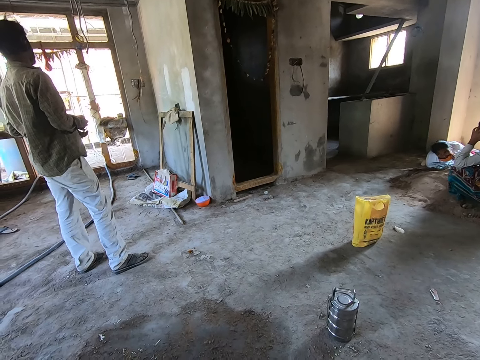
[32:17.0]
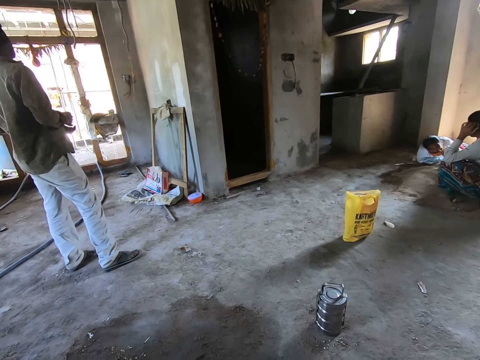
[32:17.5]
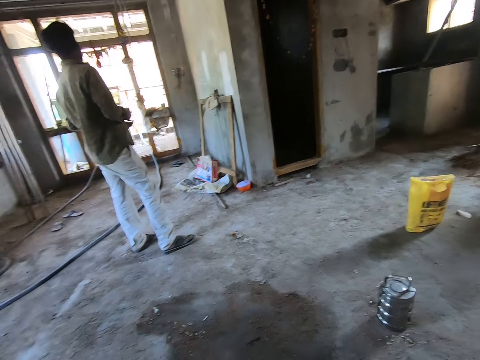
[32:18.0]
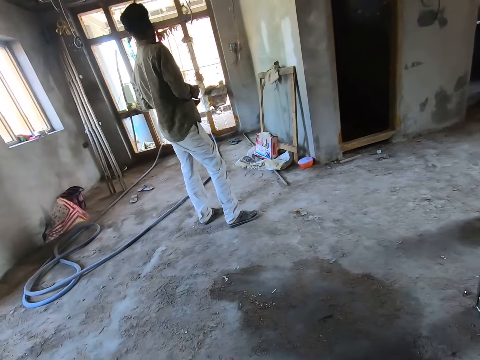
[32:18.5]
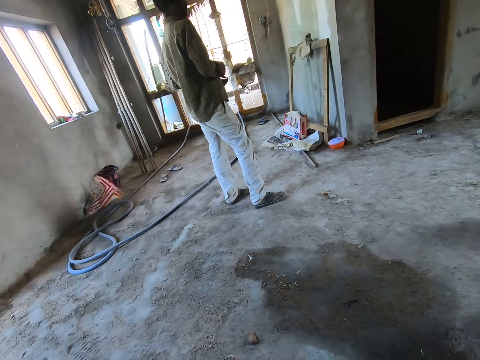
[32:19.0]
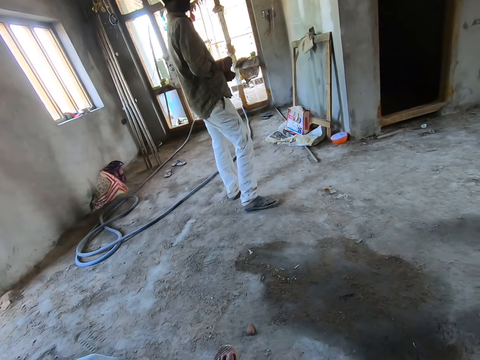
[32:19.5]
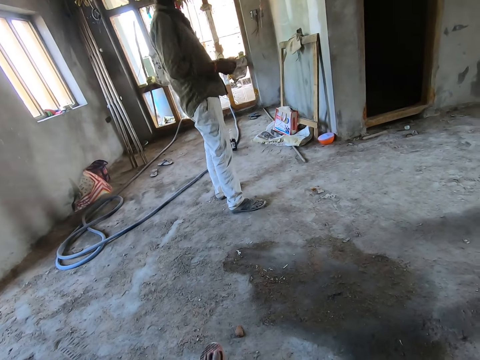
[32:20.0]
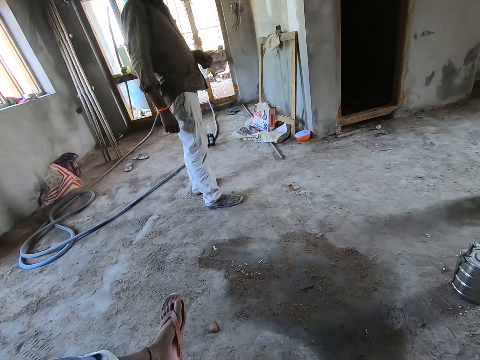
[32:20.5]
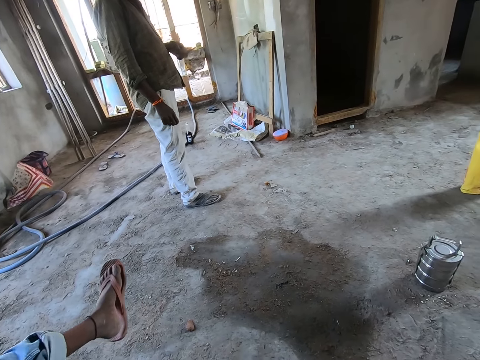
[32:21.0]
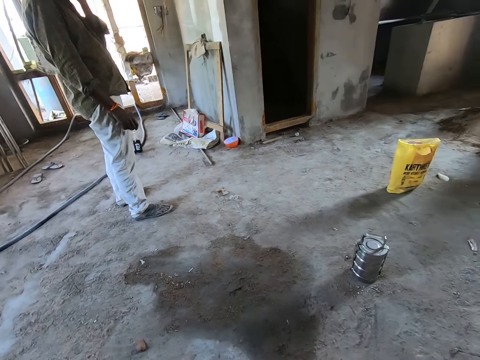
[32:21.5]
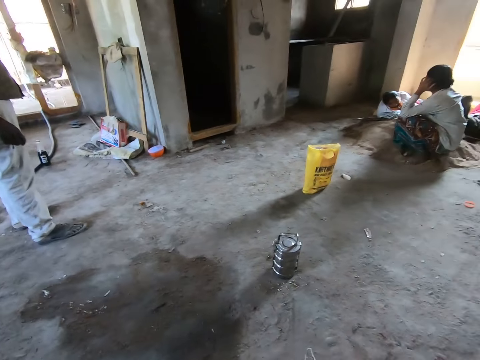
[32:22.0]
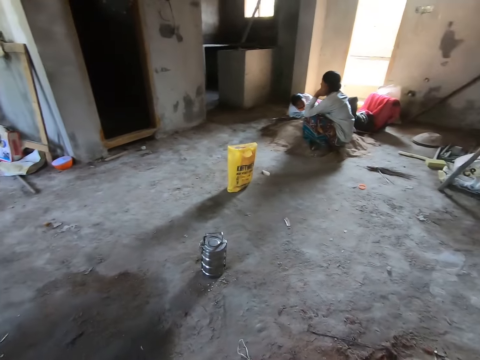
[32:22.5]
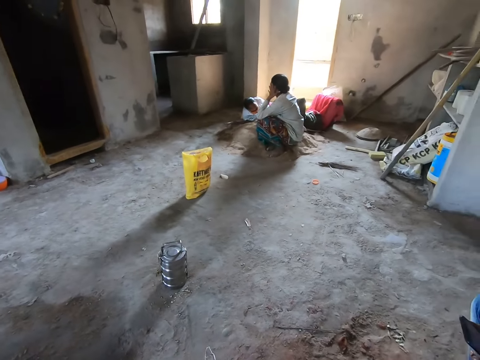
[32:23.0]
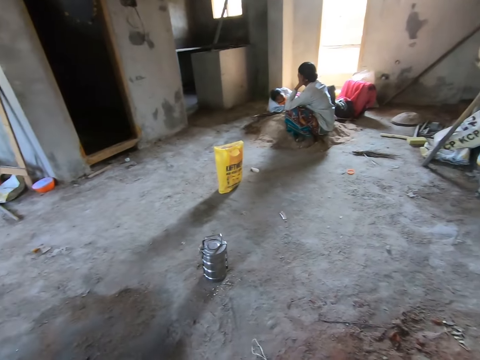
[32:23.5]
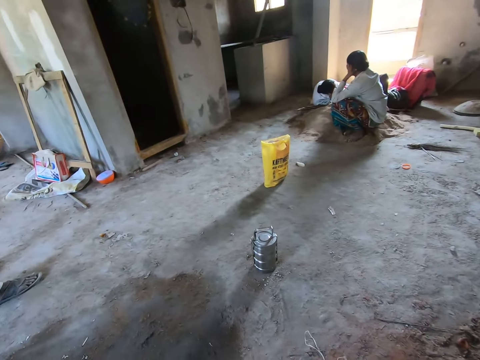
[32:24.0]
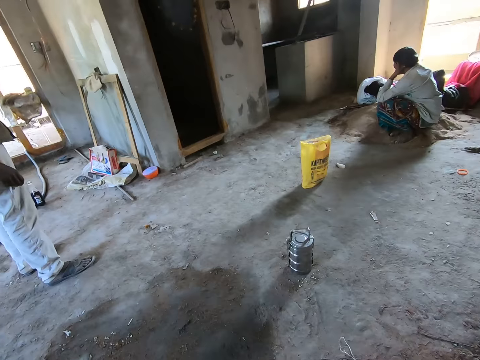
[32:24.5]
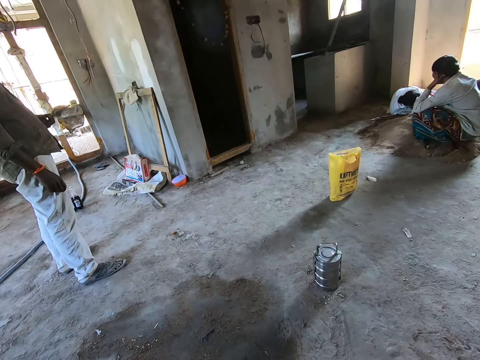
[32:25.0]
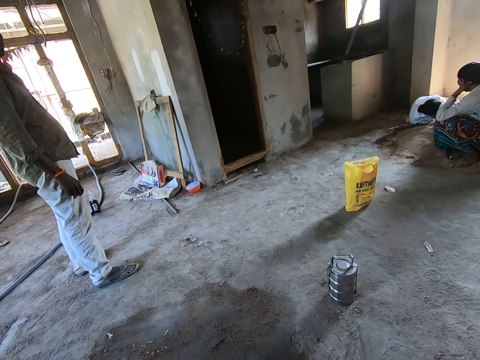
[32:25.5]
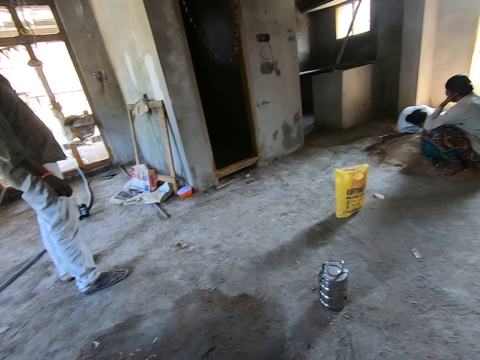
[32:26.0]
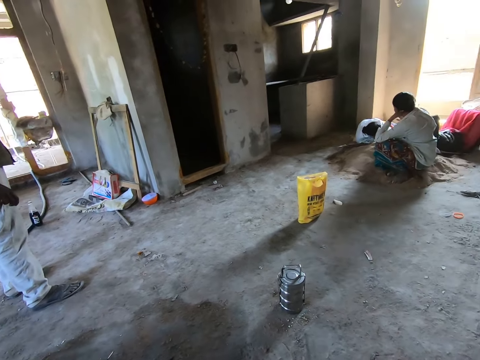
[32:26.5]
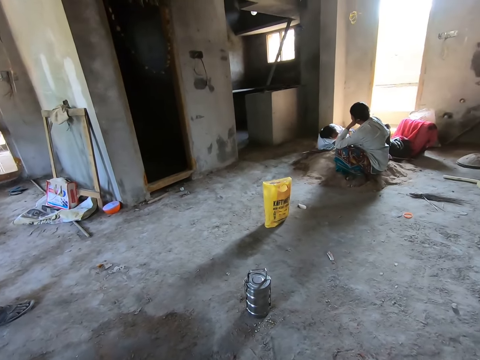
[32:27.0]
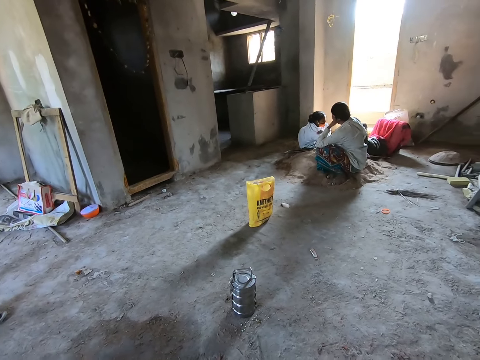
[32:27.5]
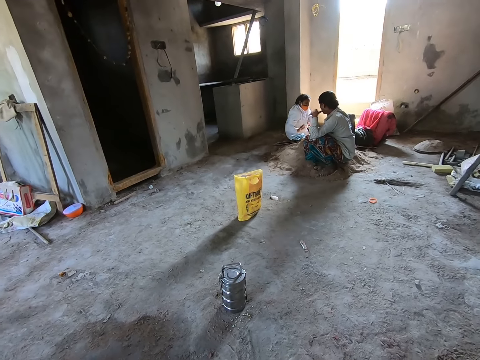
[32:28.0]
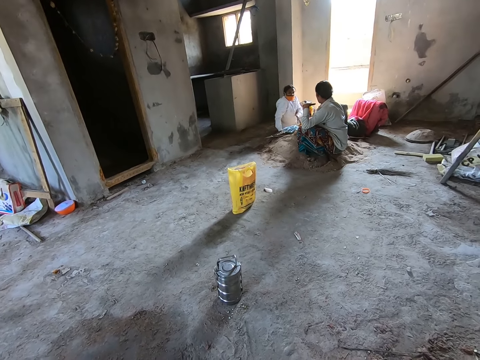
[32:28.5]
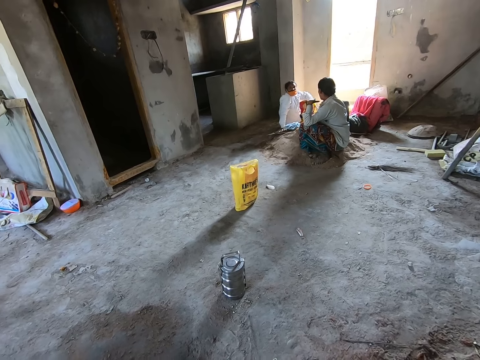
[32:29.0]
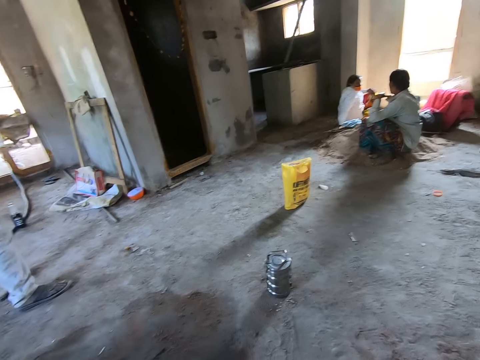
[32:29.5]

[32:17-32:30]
The camera wearer talks to a person. He interacts with the person. He lifts his leg up. He looks around the room. He looks at a woman. Another person touches a third person.

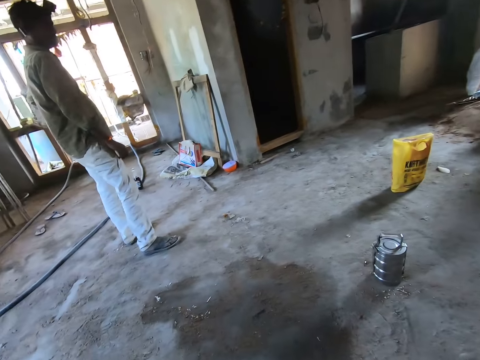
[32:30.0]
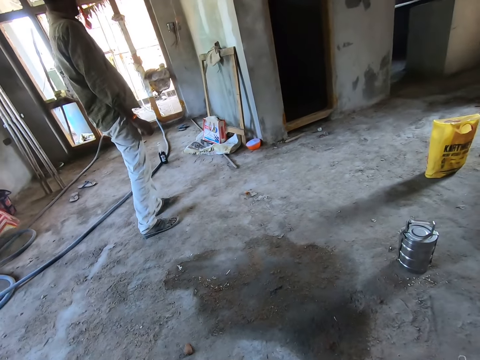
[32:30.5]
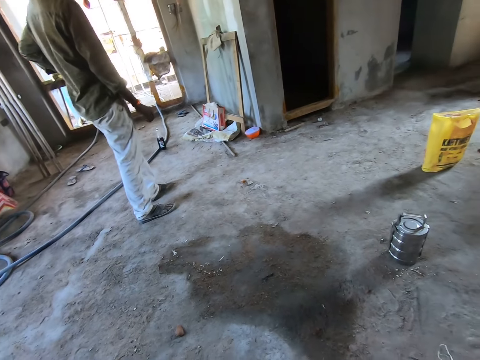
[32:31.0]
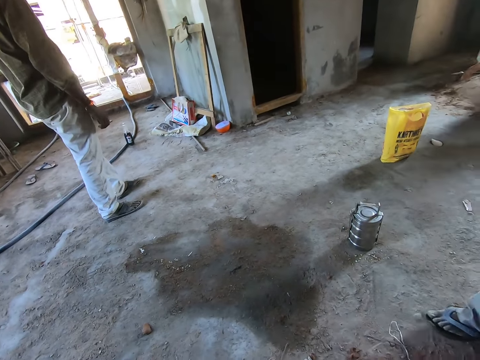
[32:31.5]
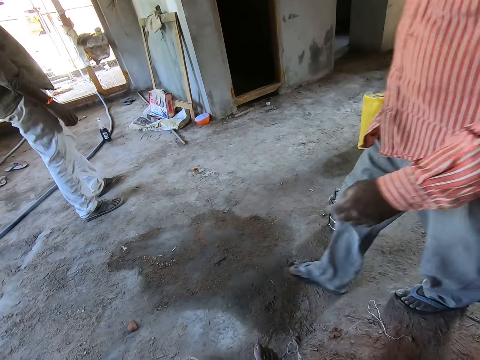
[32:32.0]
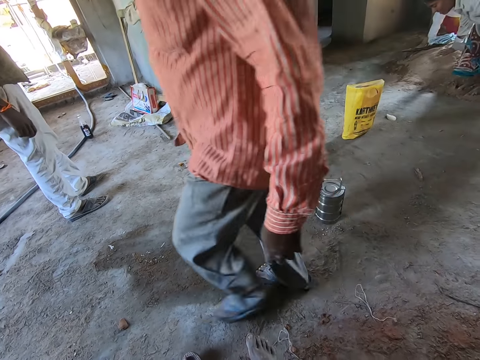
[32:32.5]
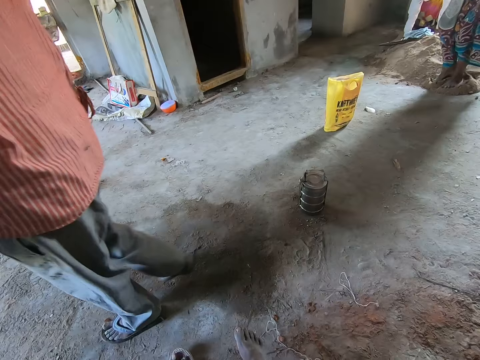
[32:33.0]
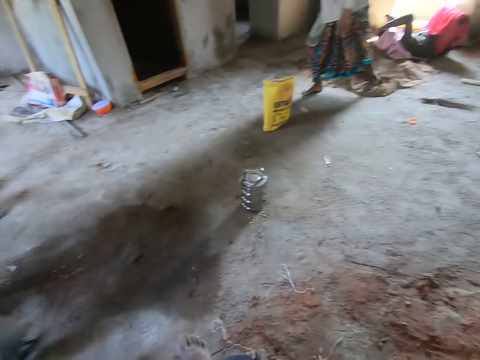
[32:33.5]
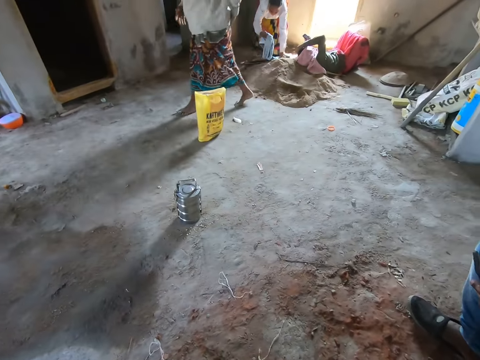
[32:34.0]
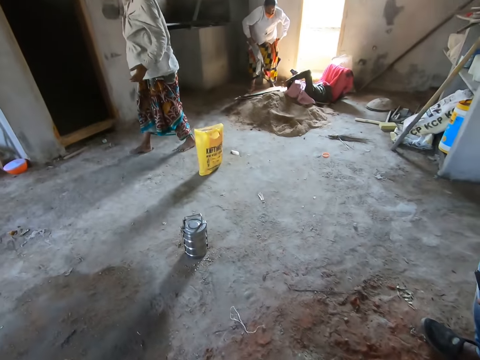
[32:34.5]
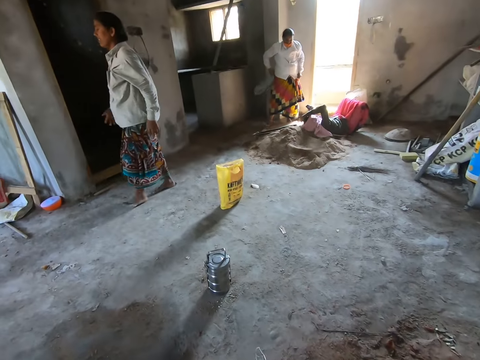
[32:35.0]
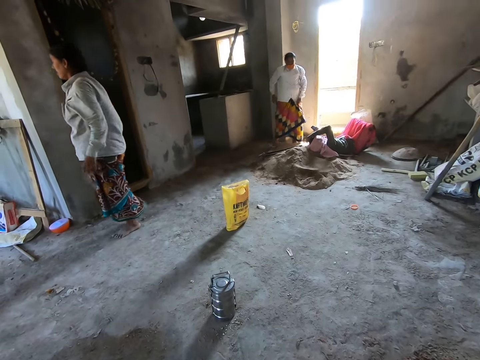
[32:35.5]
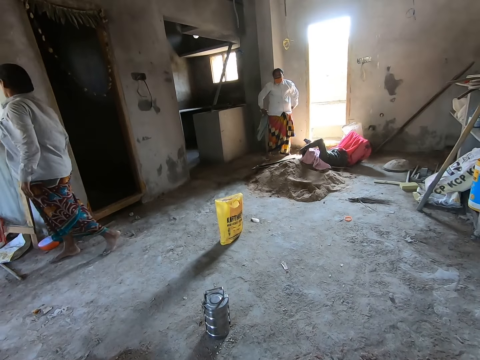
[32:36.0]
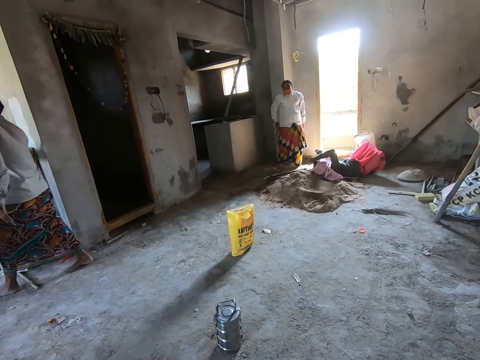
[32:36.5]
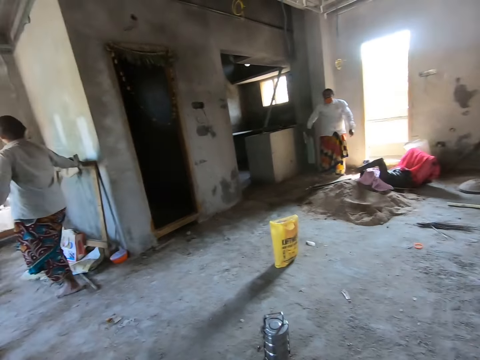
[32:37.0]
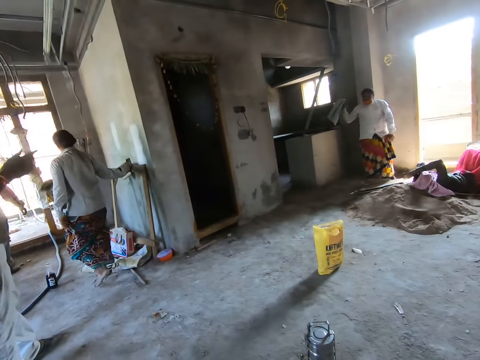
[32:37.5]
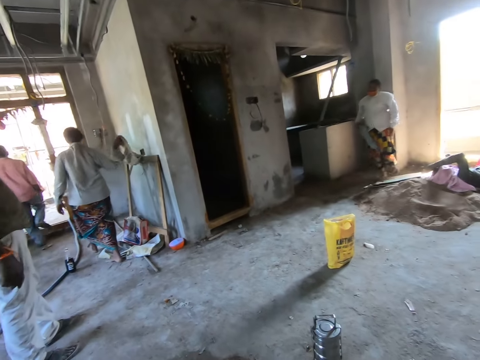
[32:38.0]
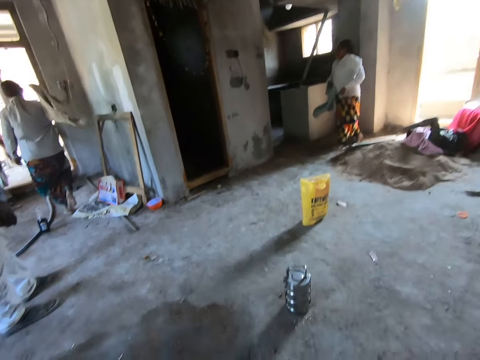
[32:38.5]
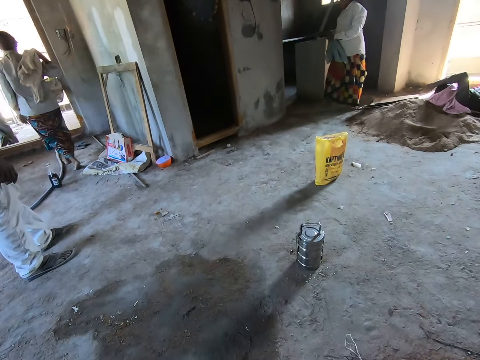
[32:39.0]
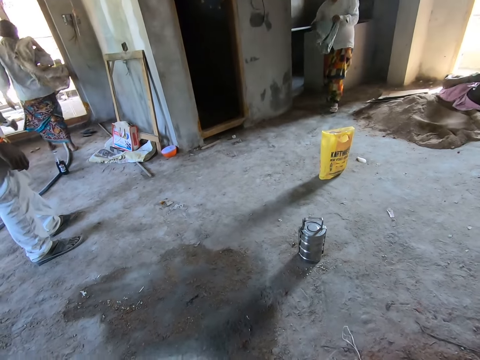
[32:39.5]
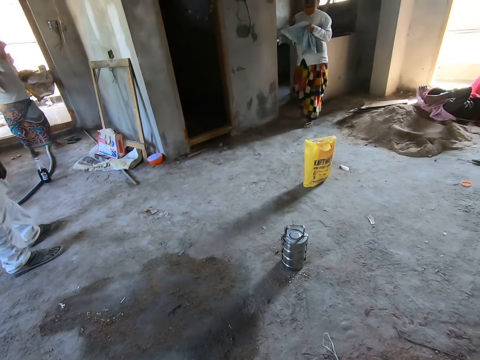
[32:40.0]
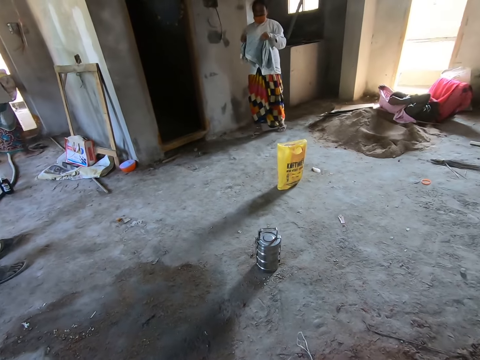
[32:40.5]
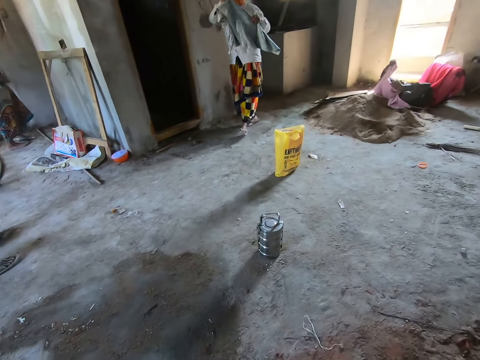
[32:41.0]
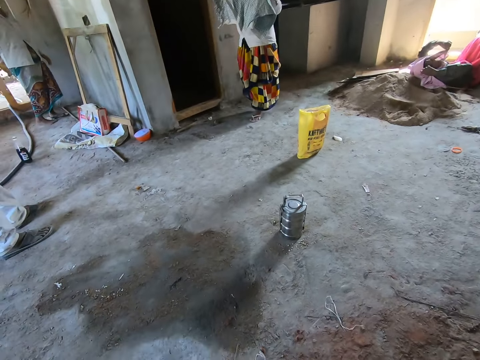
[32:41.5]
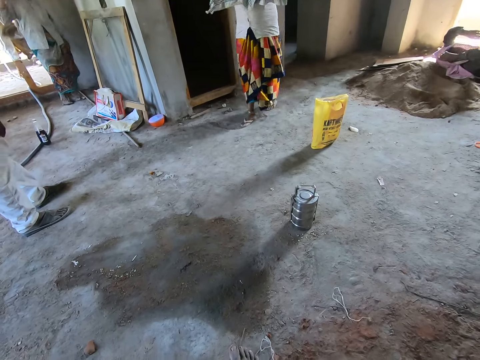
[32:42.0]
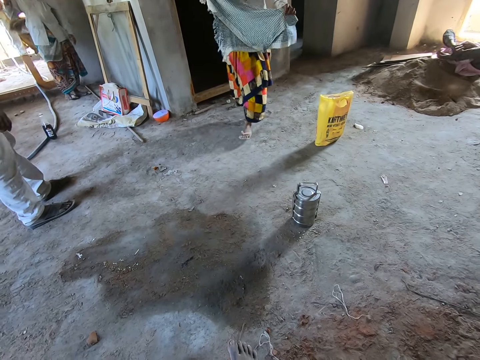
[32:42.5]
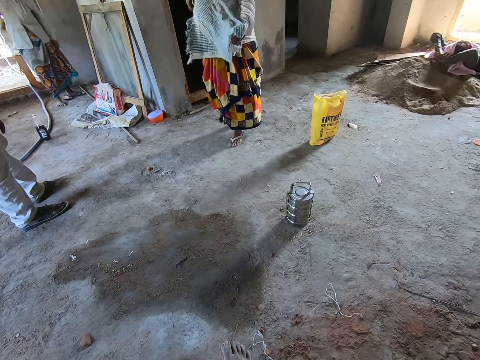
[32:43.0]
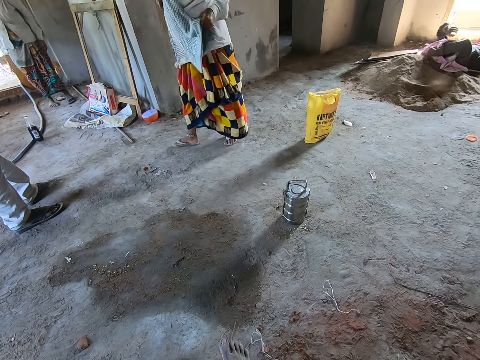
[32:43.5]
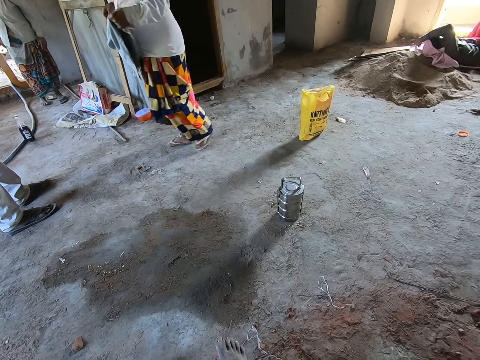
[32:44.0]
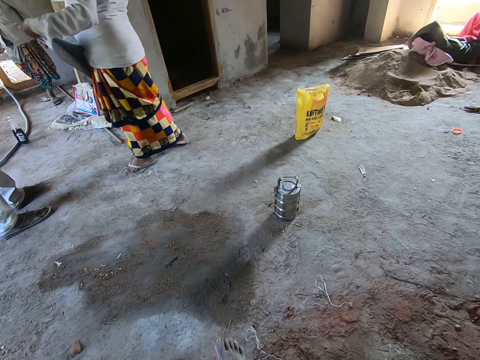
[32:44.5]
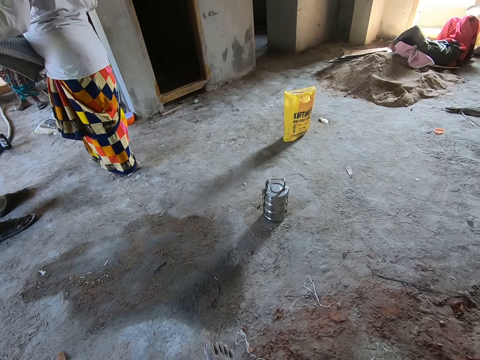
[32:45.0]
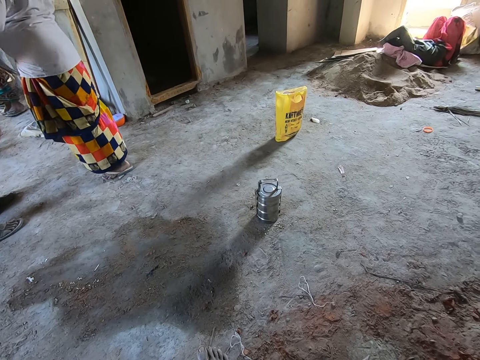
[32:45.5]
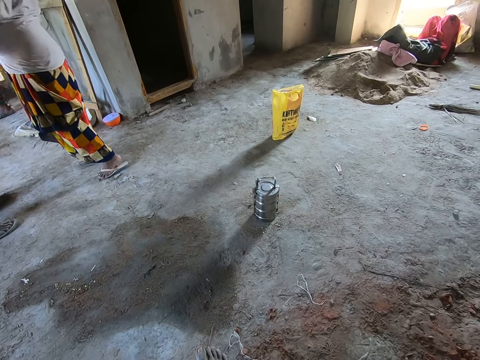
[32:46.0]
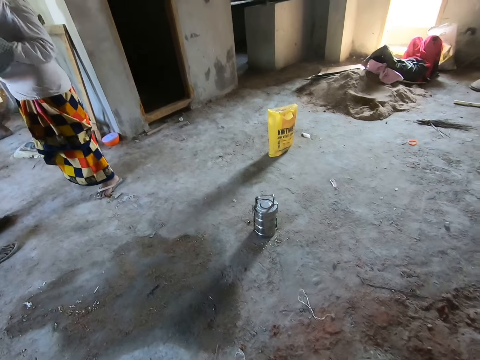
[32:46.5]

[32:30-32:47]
The camera wearer talks to a person. They look at a man. Another person walks out of the room. The first person walks out of the room. A third person walks out of the room. The first person takes the piece of cloth. The third person covers herself with a piece of cloth. The camera wearer looks at a woman. They talk to the woman.
